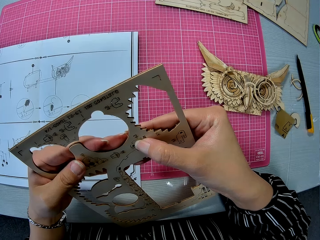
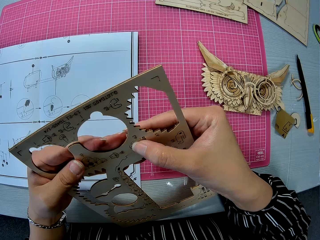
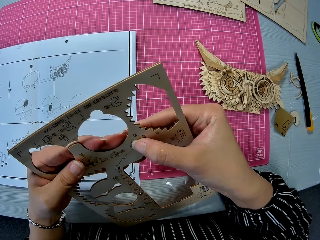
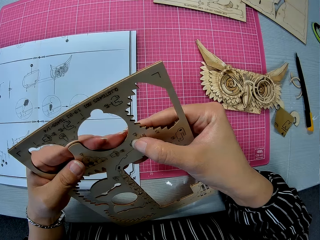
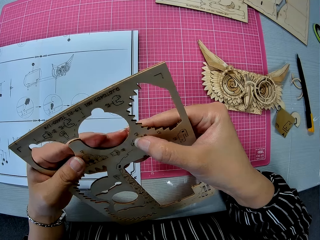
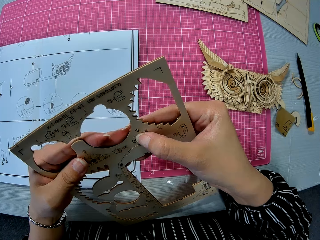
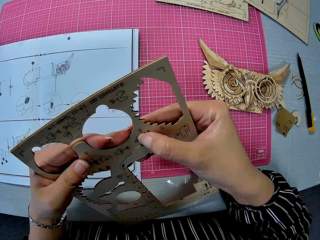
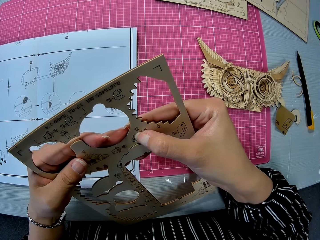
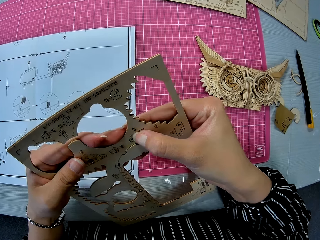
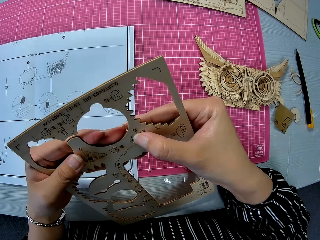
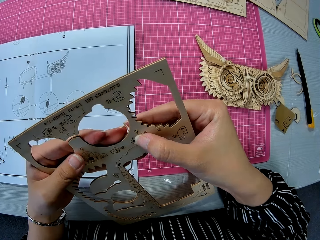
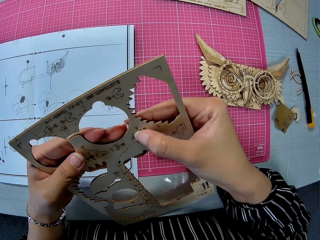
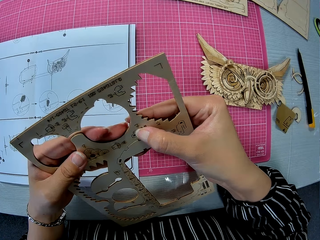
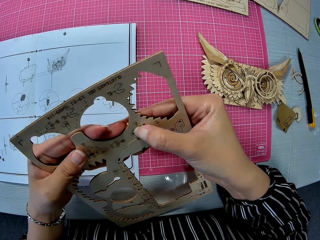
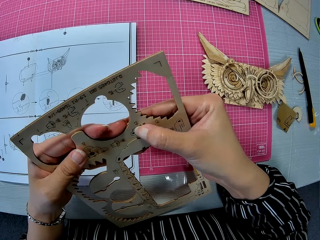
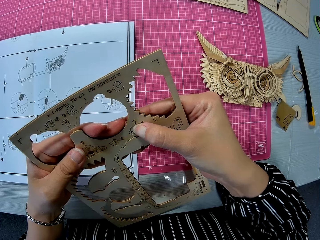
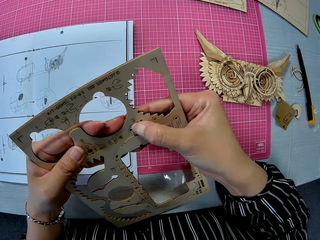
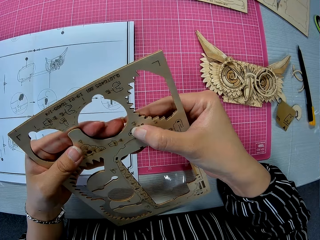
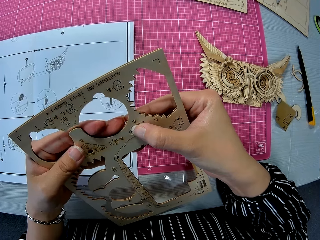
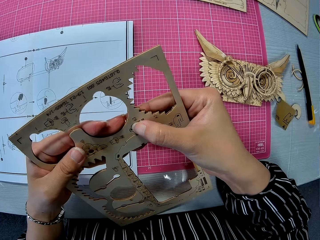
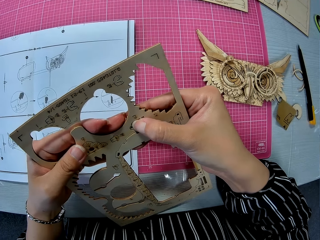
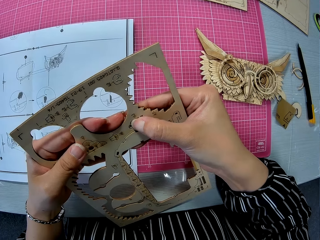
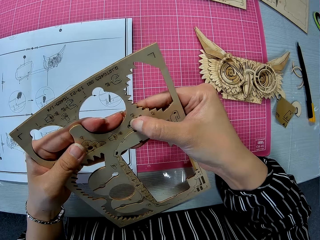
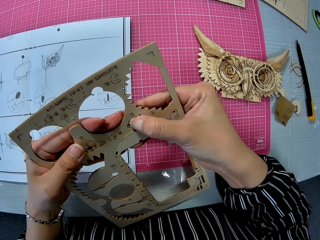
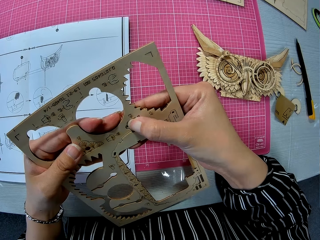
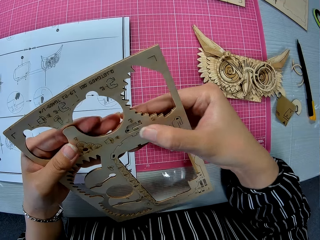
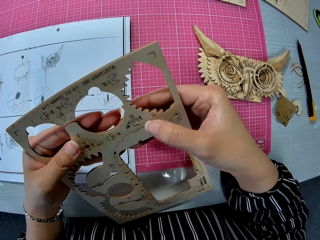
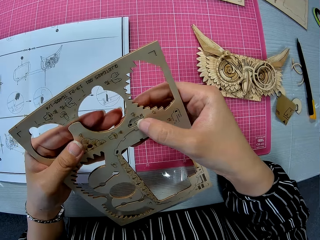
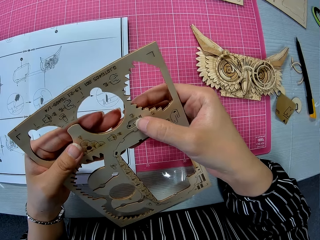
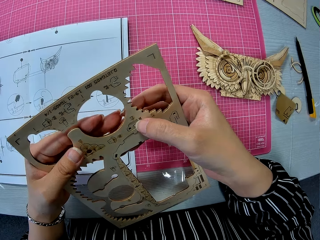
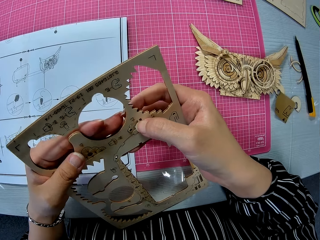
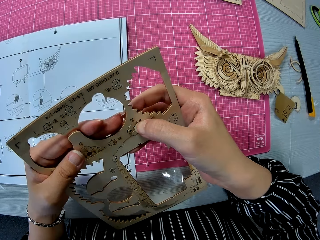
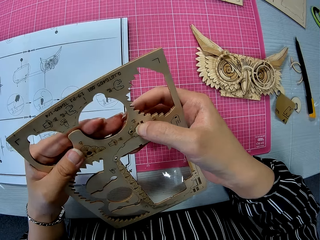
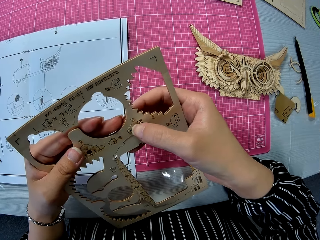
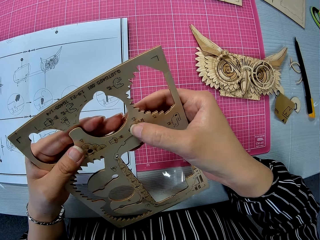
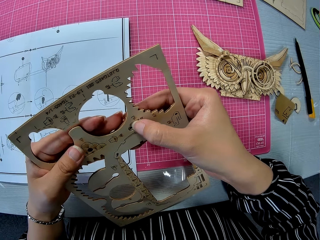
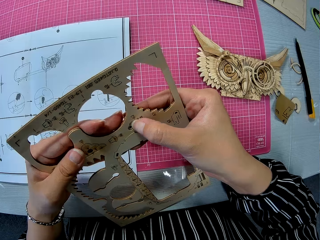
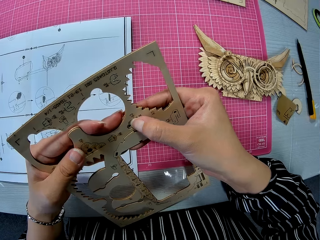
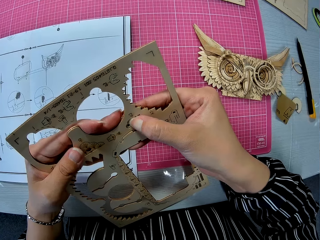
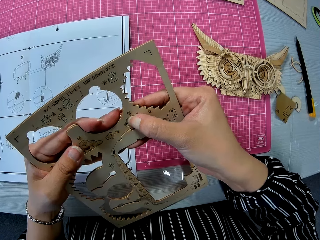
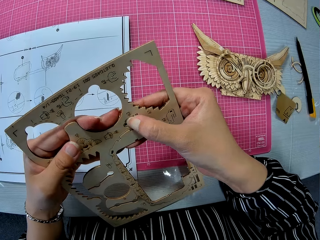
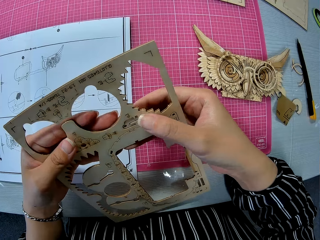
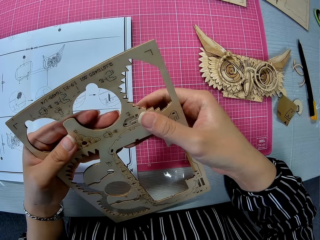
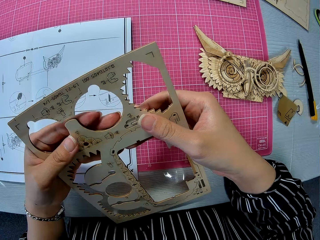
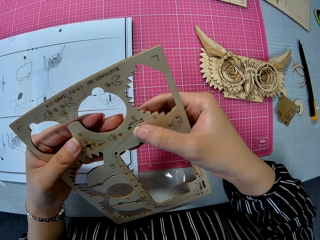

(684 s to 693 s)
The camera wearer tries to pop out a piece of wood.

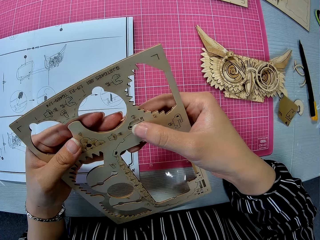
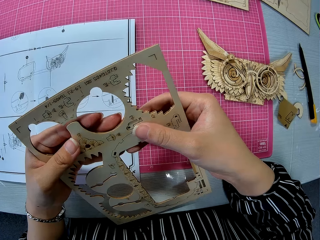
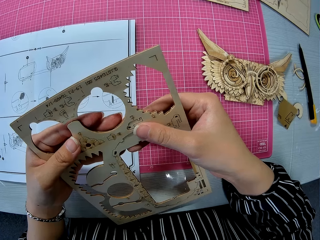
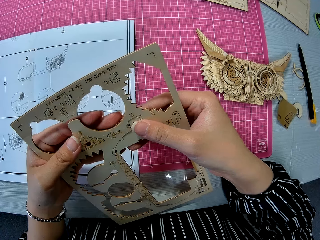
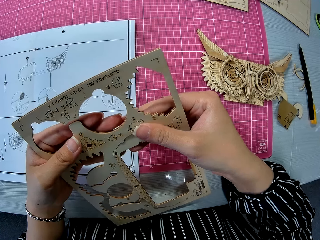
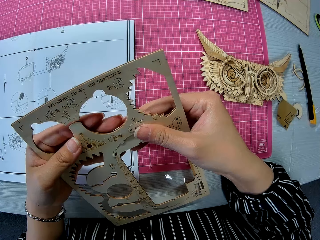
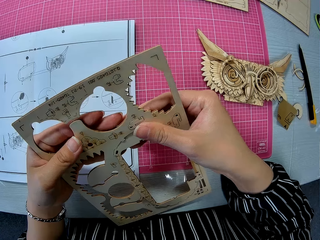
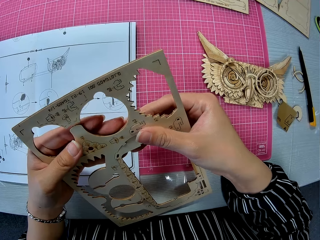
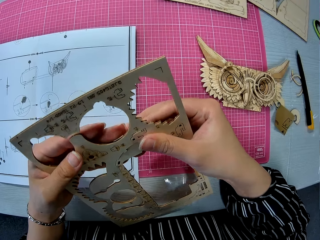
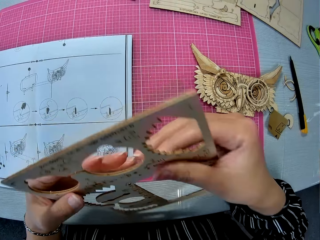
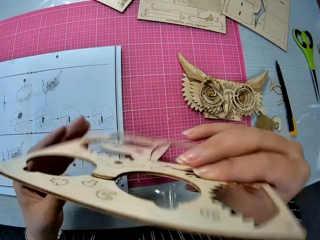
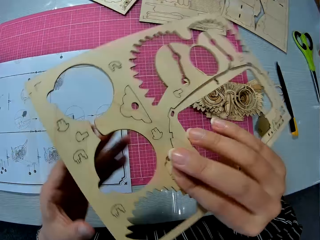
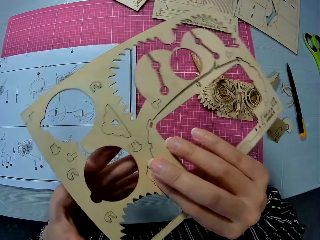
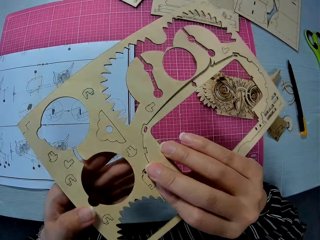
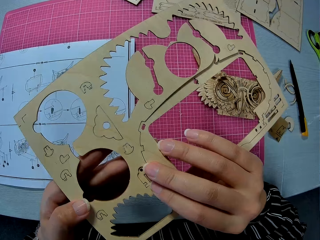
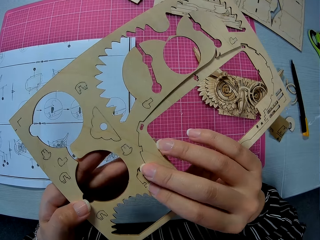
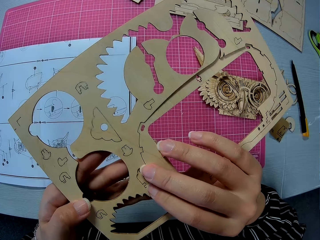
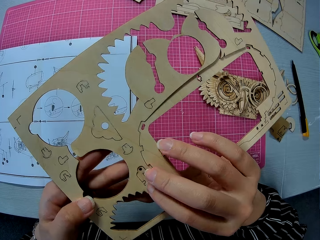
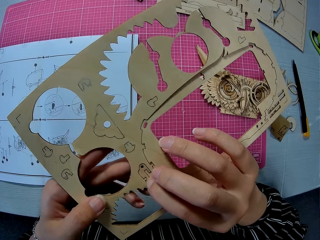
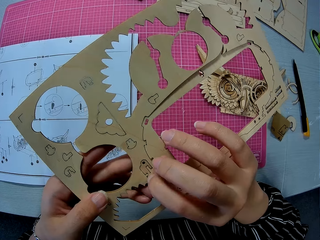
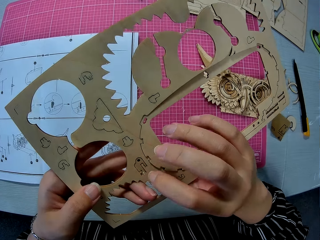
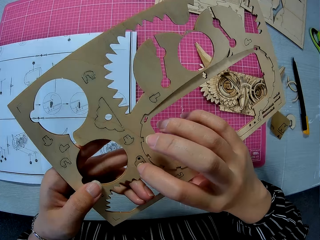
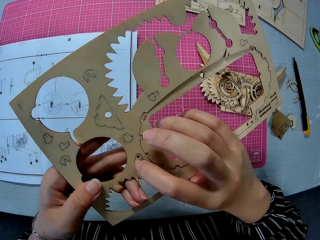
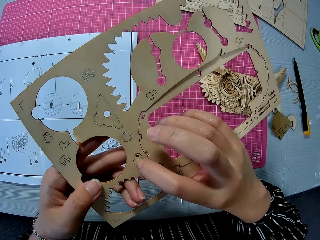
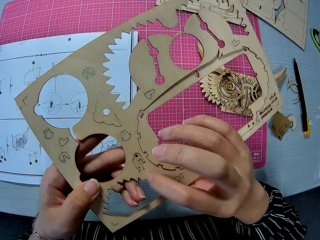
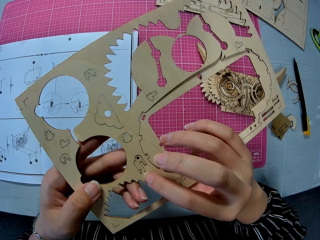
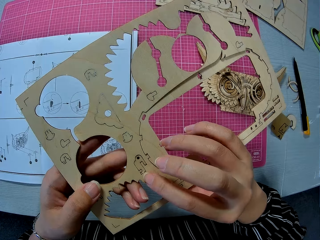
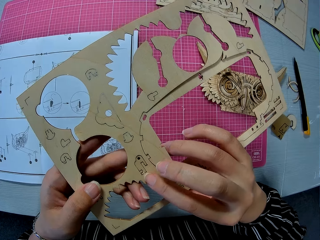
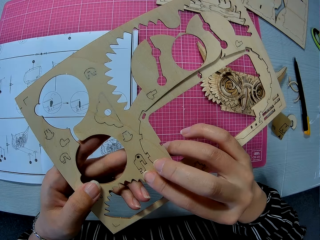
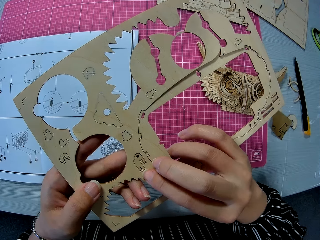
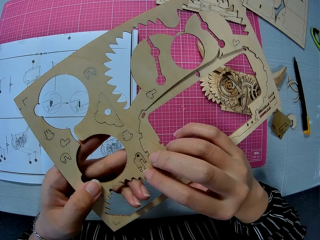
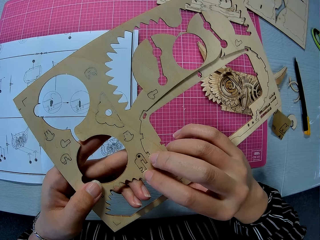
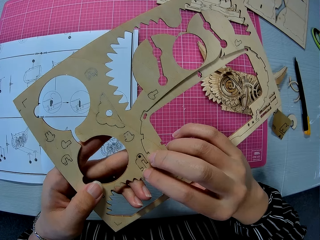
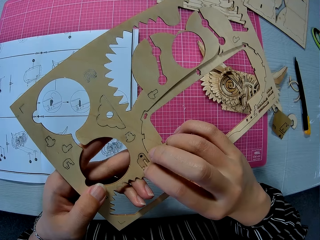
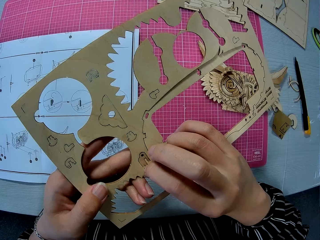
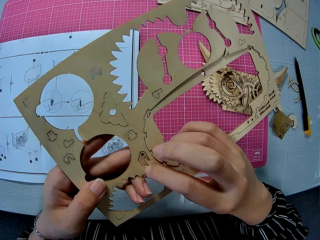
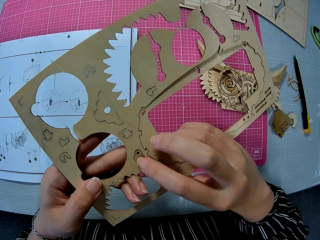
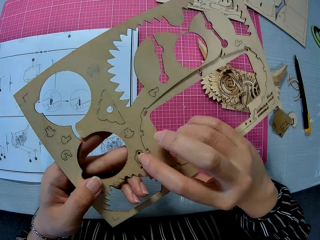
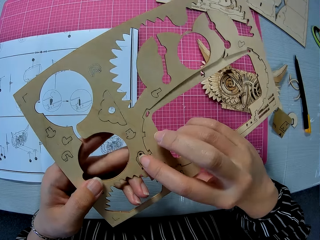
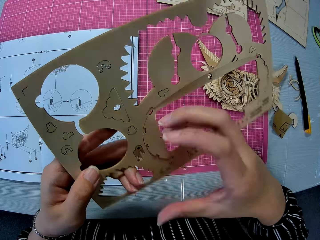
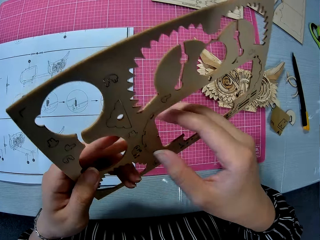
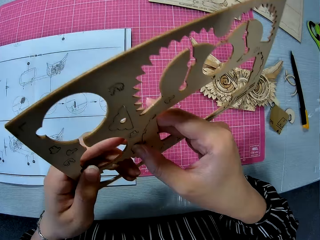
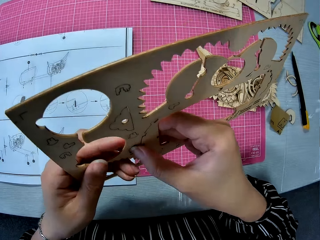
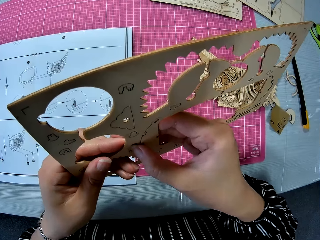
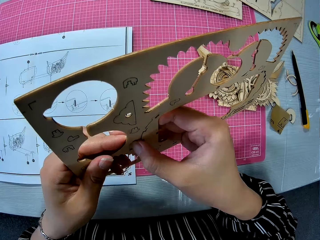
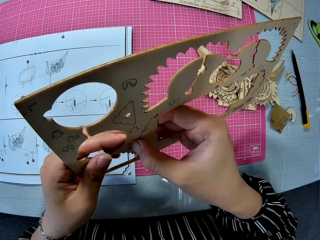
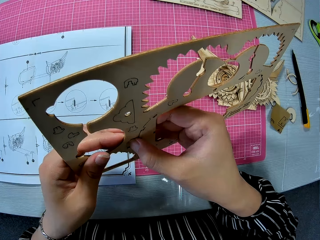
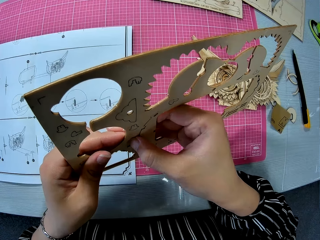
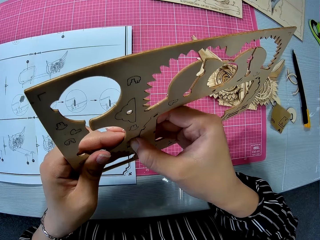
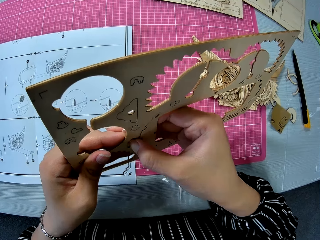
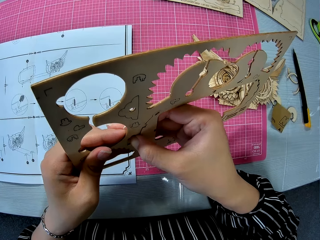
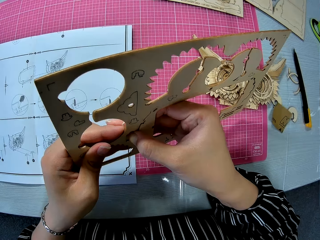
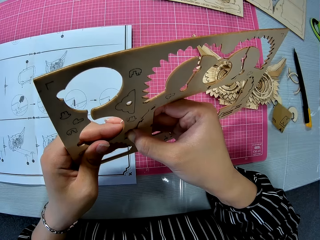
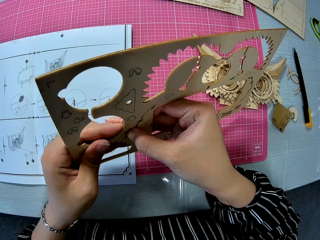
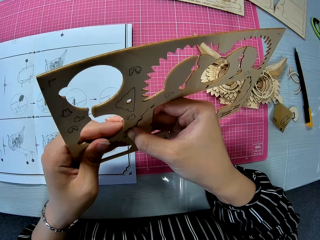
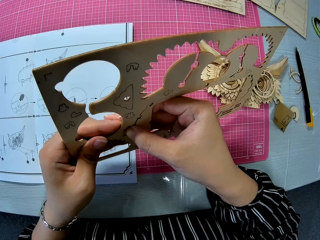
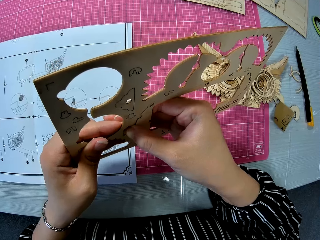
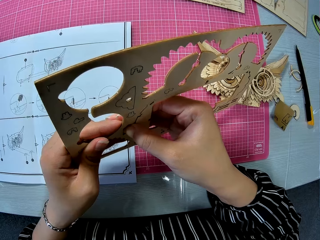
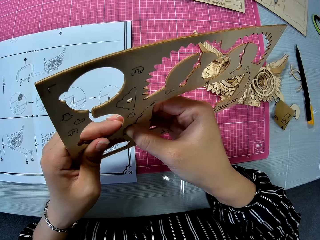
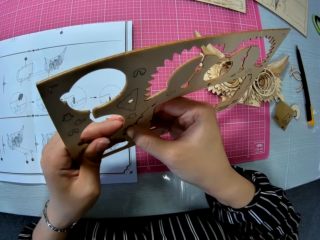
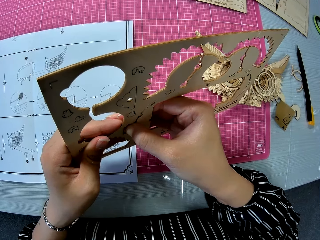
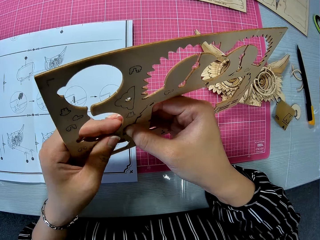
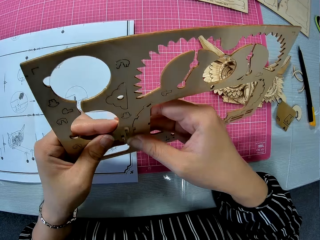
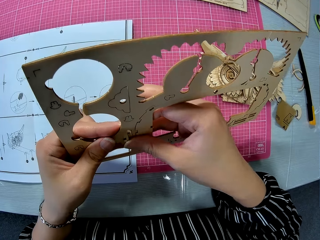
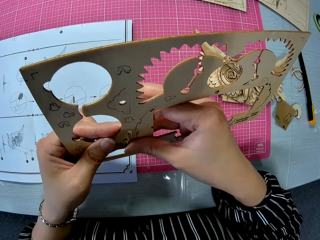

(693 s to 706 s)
The camera wearer flips the pre-cut wood model kit. They try to pop out a piece of wood.
